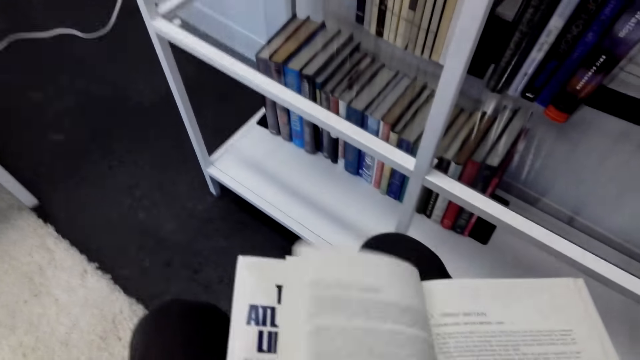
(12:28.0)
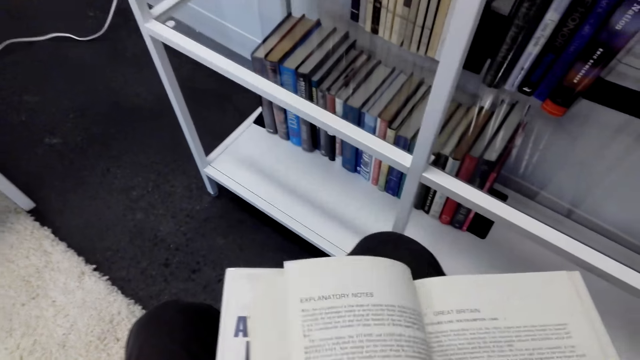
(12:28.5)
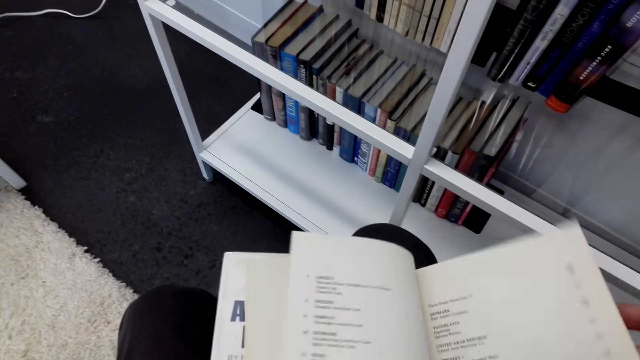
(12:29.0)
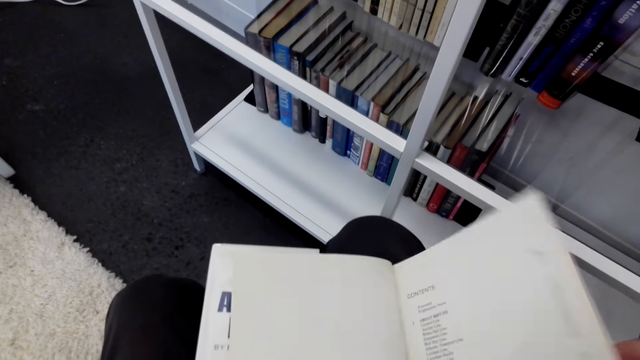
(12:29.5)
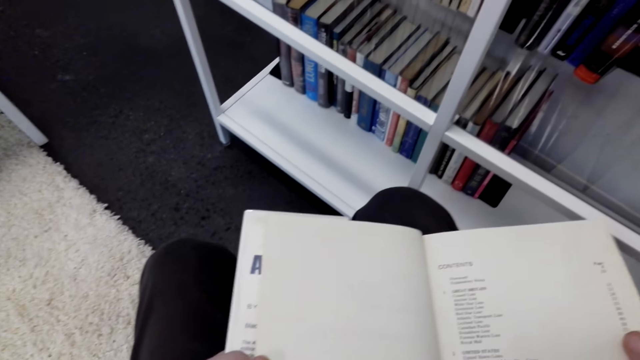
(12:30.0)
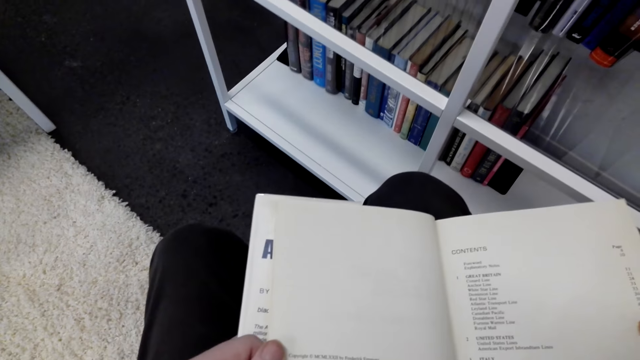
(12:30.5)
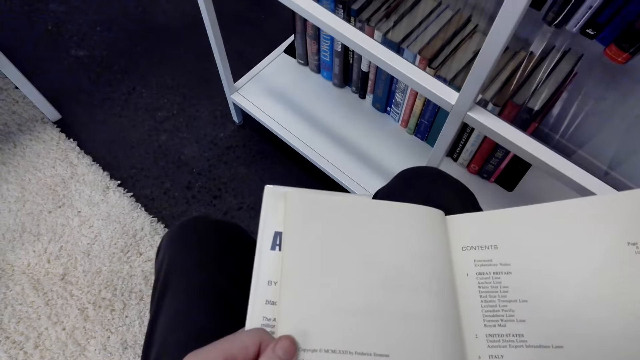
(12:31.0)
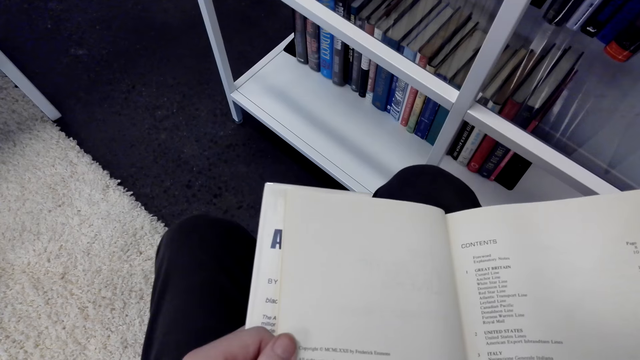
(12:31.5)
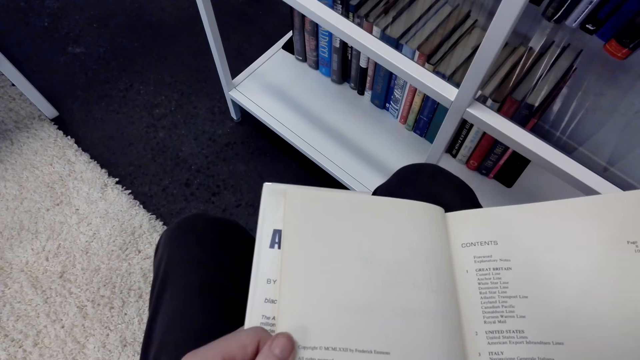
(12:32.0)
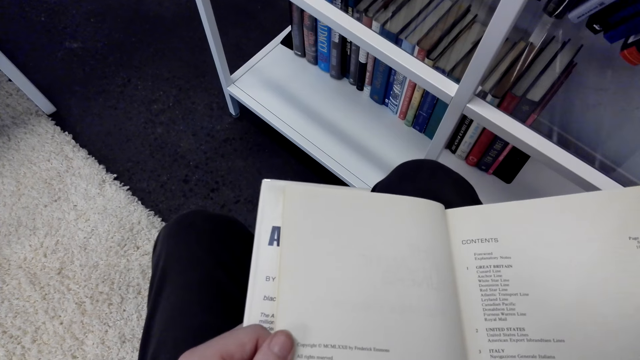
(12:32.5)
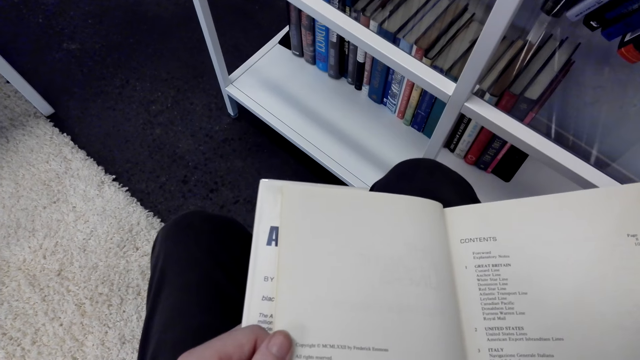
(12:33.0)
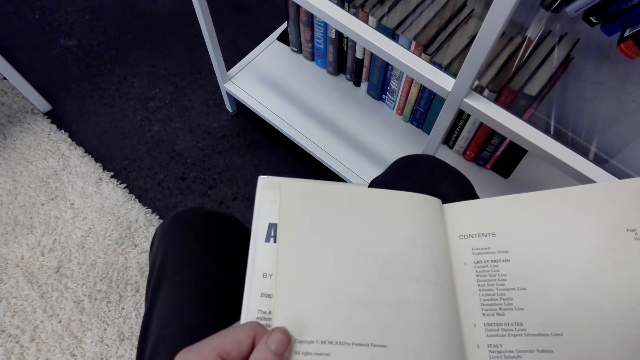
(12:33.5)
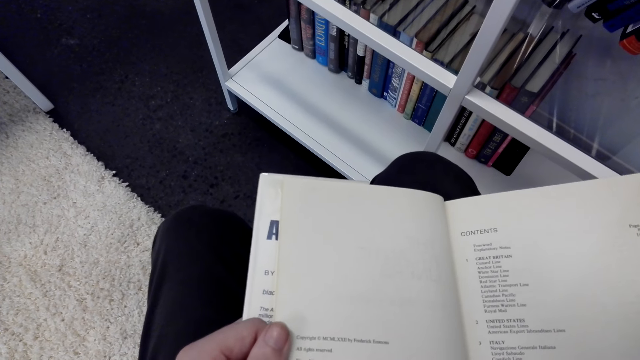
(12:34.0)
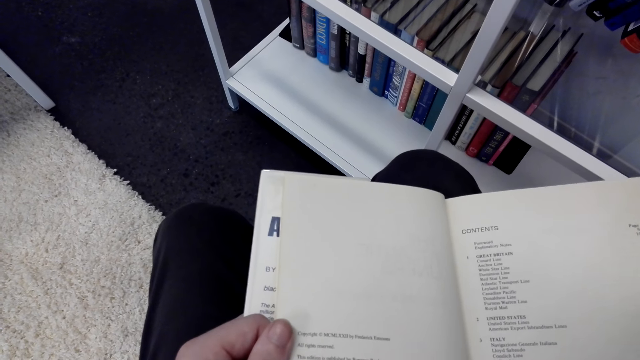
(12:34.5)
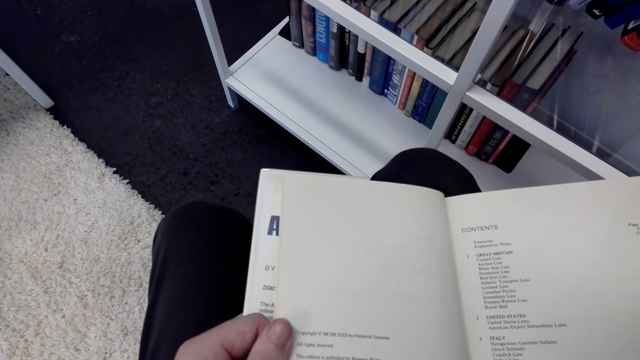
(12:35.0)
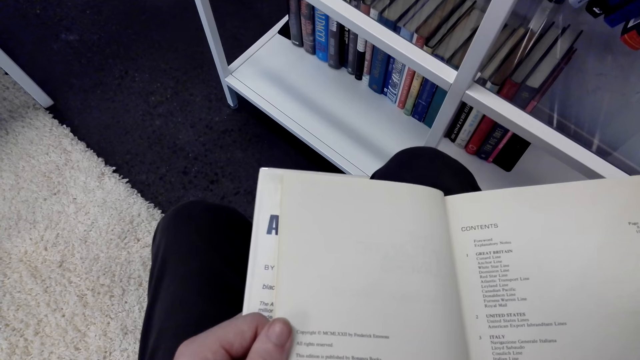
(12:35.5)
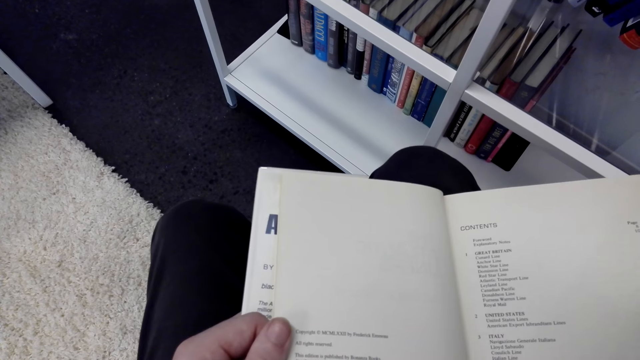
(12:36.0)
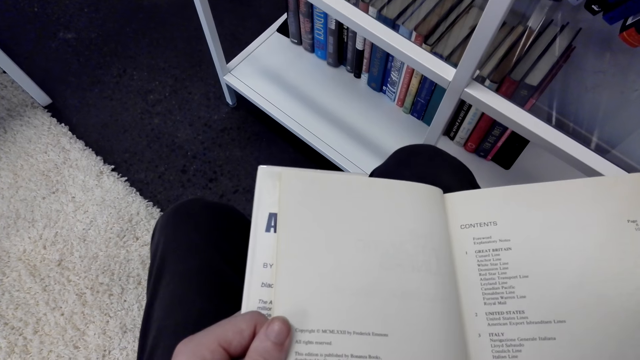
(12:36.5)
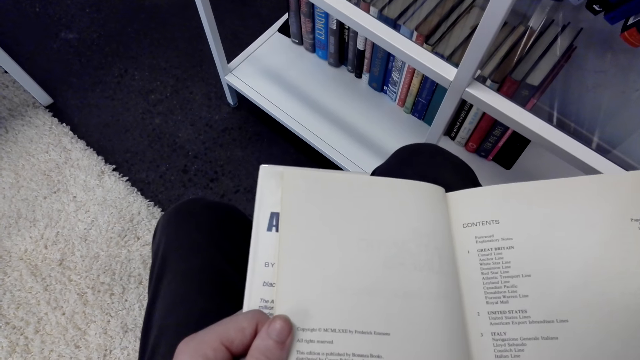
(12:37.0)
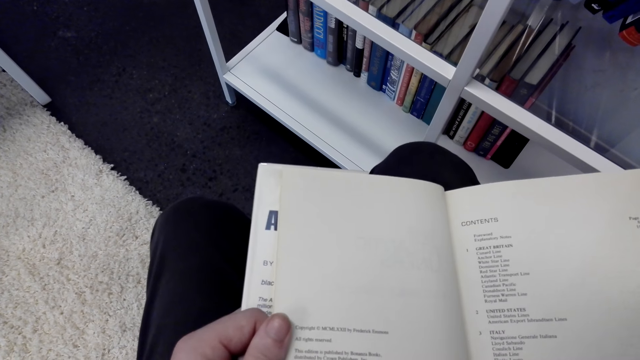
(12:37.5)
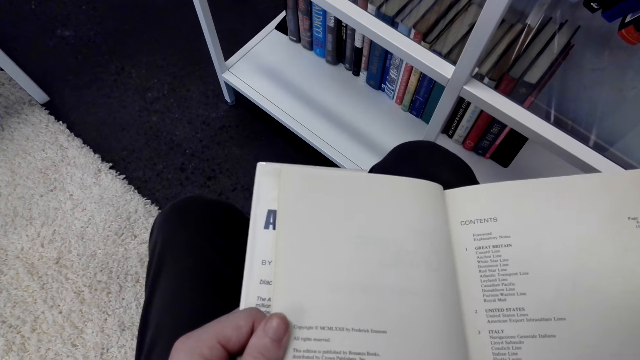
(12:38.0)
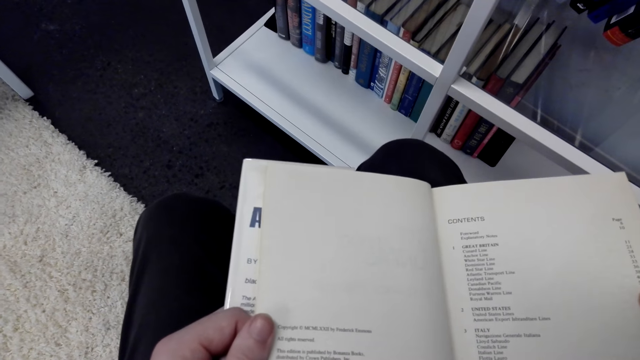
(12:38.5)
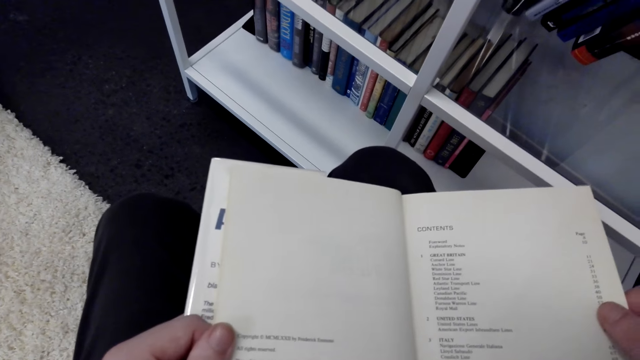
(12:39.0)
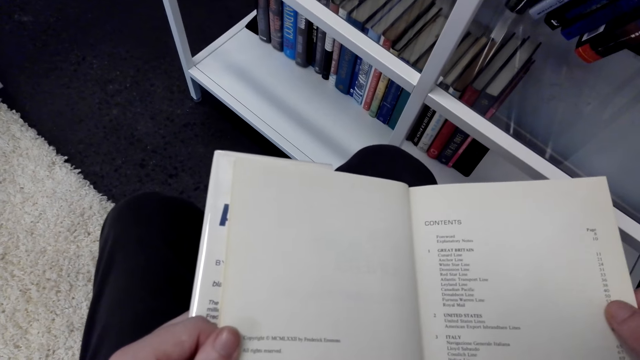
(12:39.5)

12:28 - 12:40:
The camera wearer stares at the book.

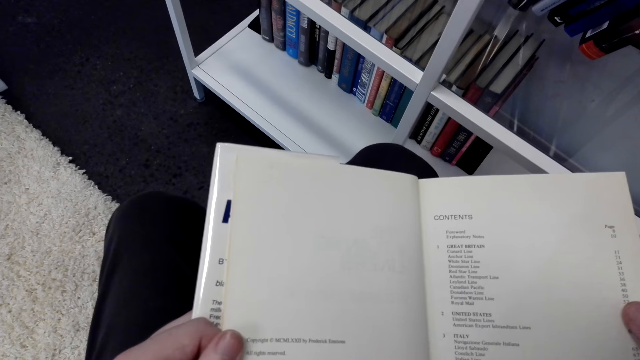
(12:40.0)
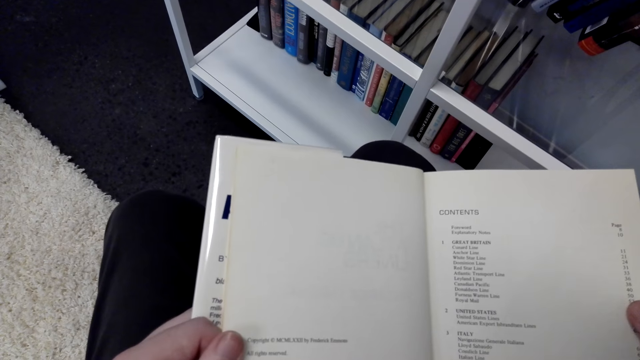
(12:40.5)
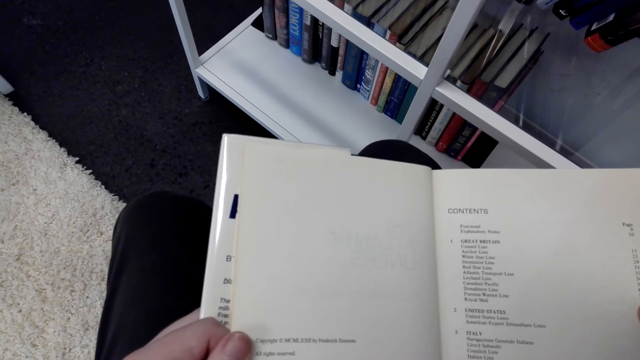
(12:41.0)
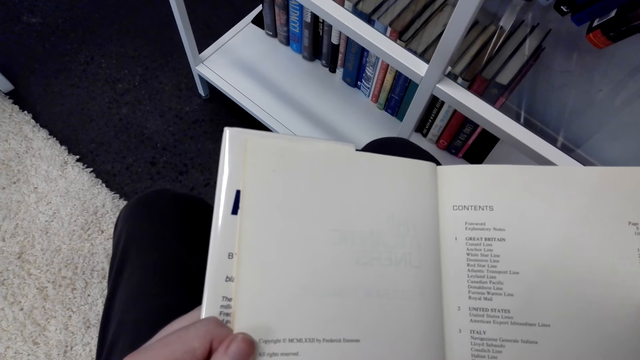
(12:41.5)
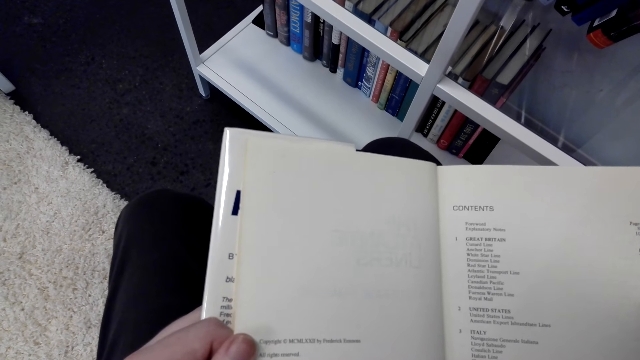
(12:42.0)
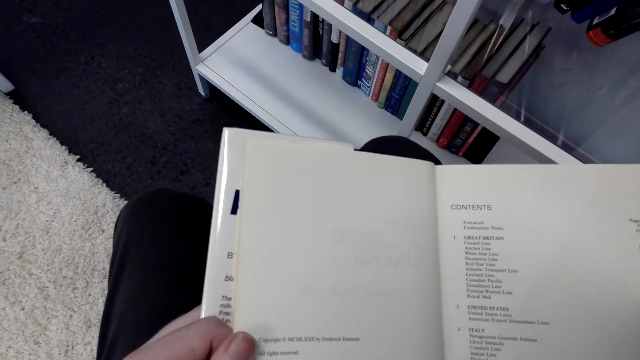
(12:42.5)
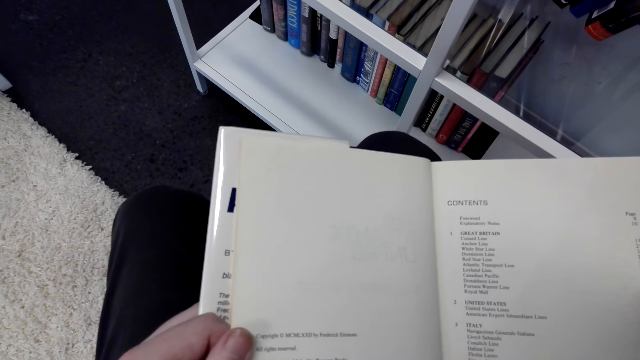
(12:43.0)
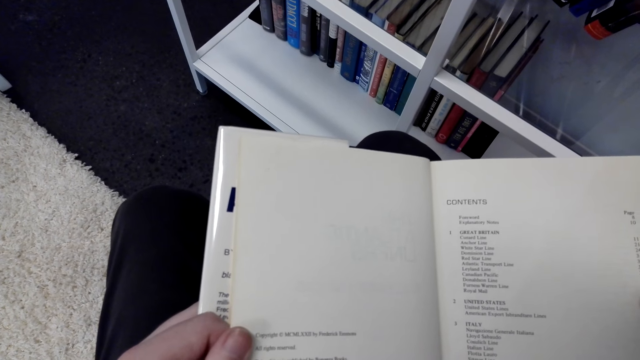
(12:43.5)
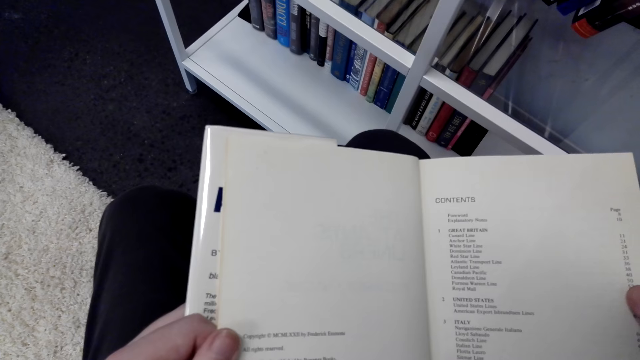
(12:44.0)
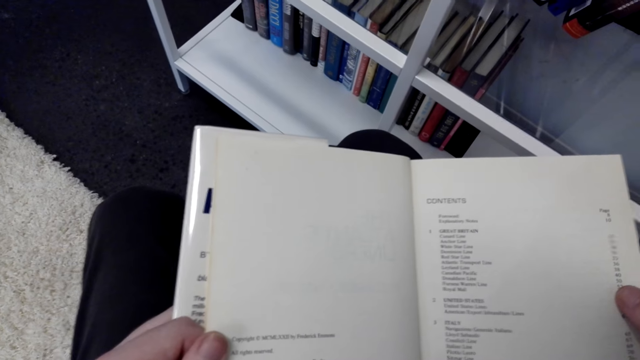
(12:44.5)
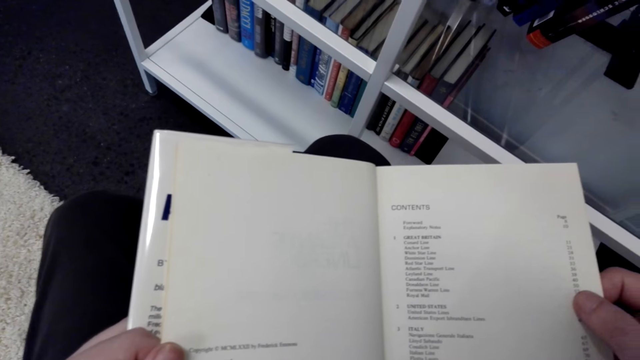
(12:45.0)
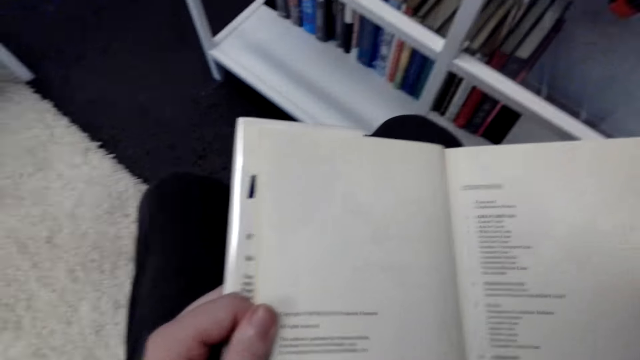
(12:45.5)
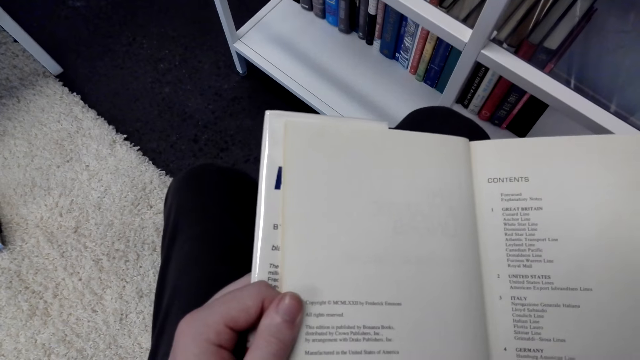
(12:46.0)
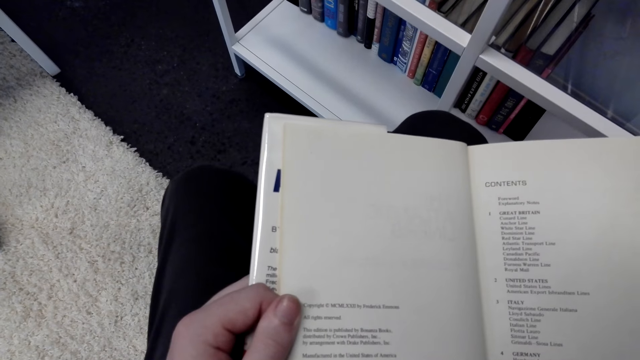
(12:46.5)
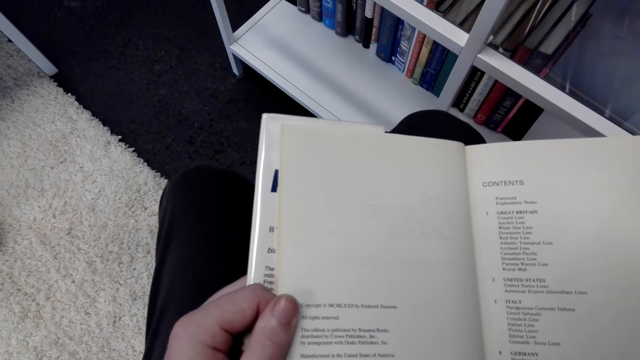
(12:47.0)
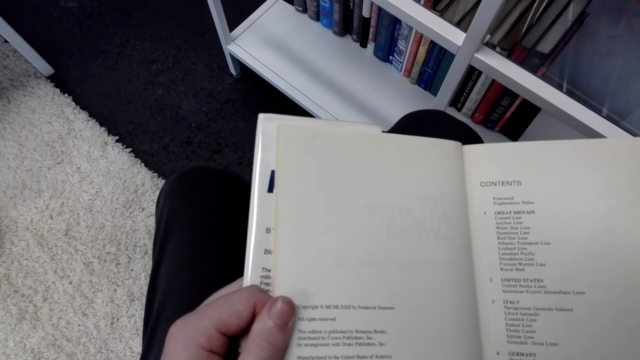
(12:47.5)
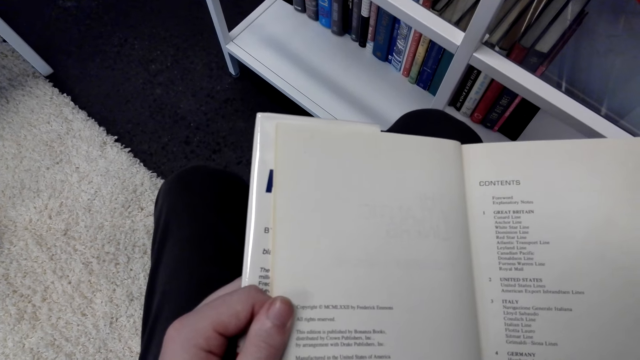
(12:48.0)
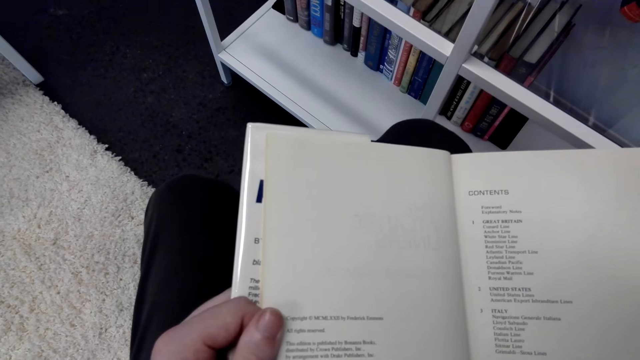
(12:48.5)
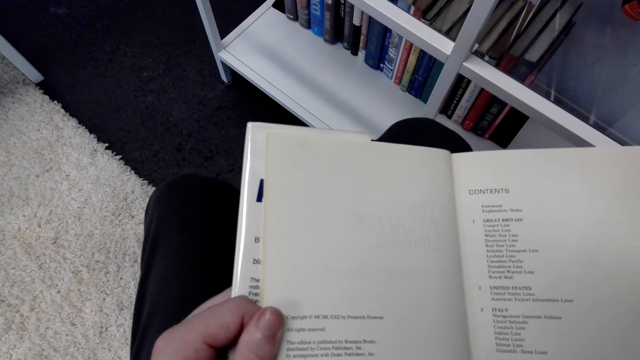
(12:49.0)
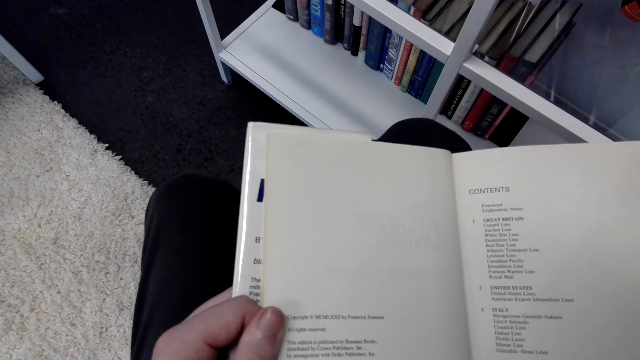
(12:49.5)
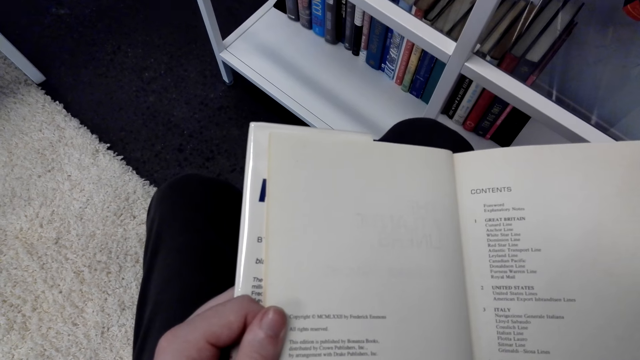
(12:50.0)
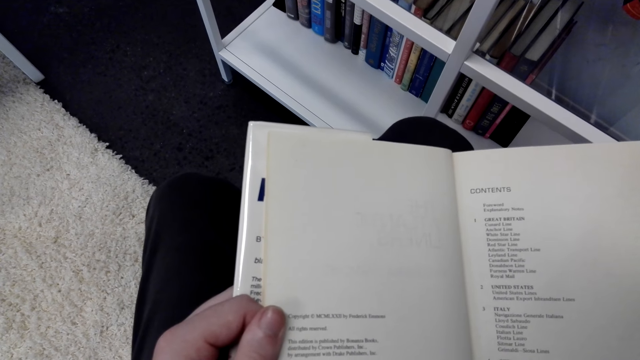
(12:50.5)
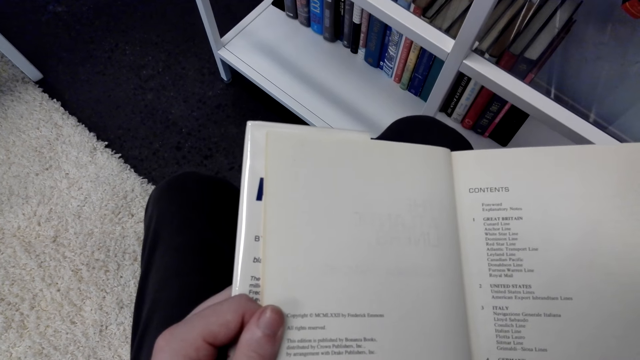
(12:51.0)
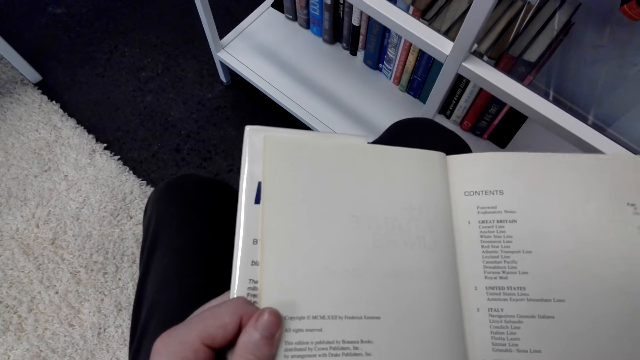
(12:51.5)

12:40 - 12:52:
The camera wearer reads the book.
